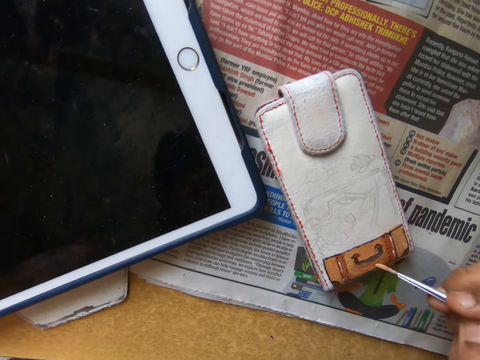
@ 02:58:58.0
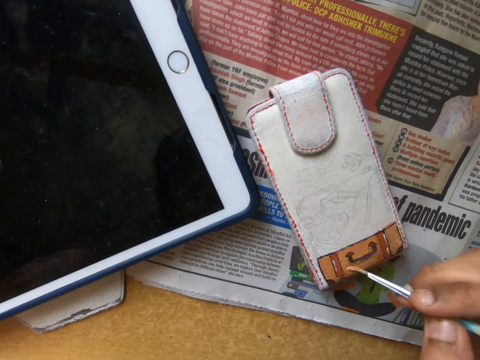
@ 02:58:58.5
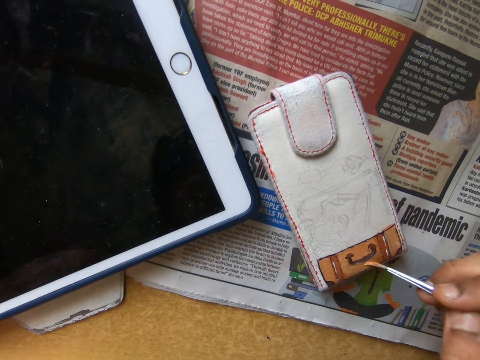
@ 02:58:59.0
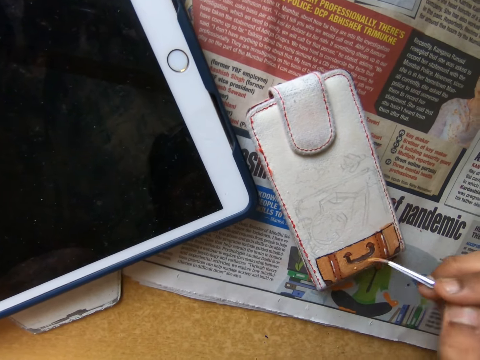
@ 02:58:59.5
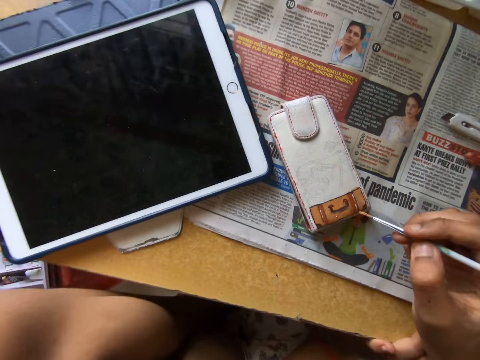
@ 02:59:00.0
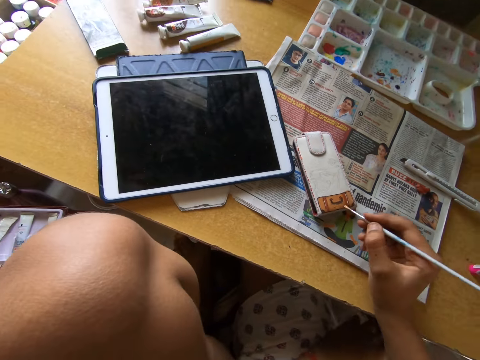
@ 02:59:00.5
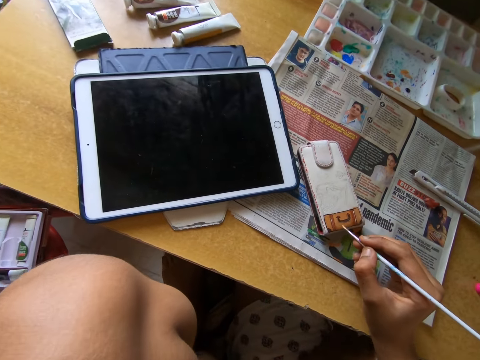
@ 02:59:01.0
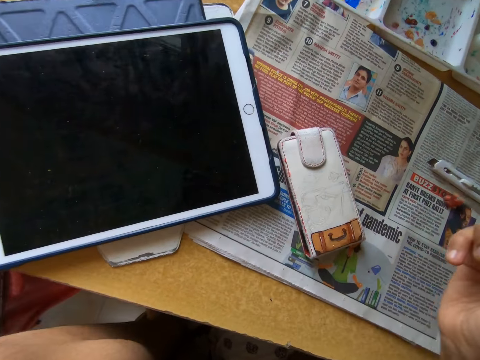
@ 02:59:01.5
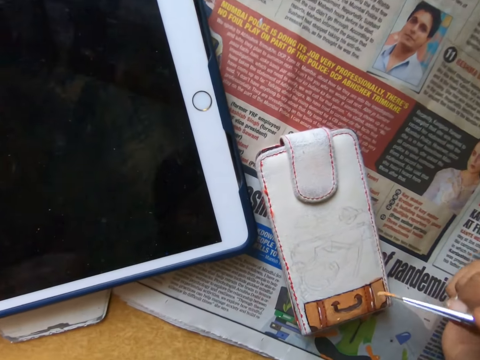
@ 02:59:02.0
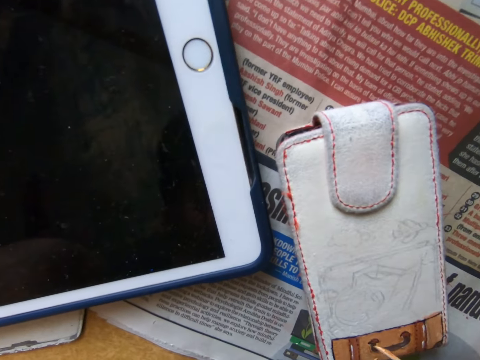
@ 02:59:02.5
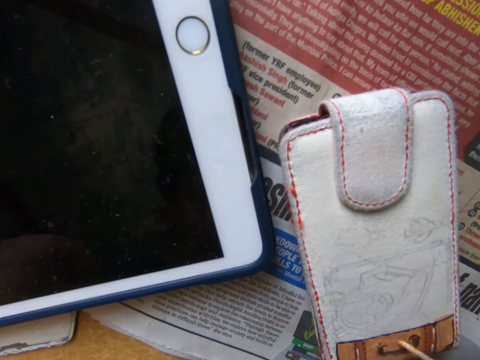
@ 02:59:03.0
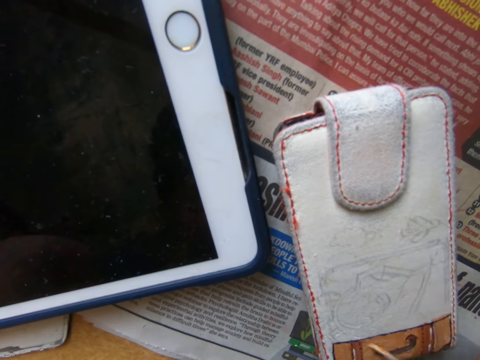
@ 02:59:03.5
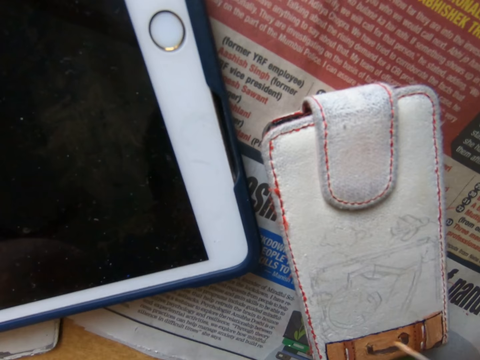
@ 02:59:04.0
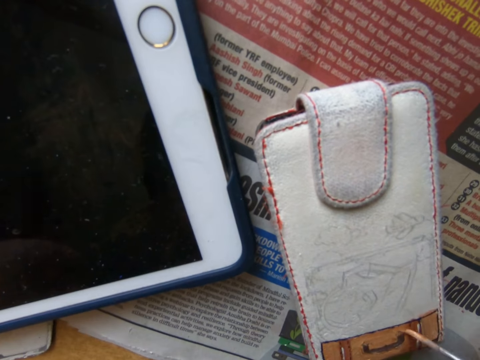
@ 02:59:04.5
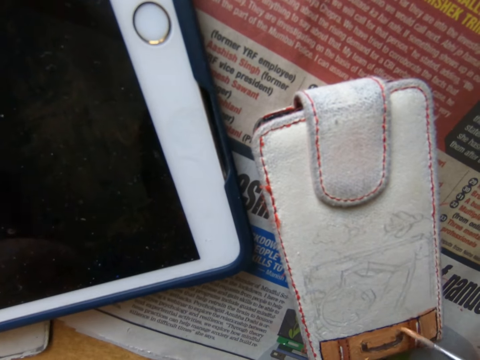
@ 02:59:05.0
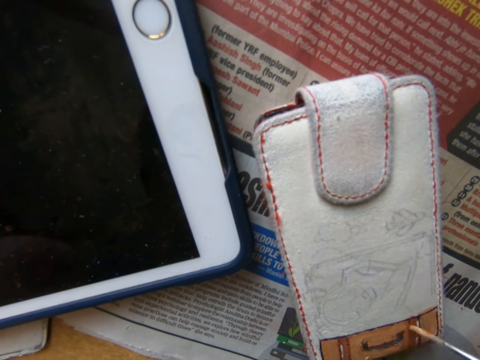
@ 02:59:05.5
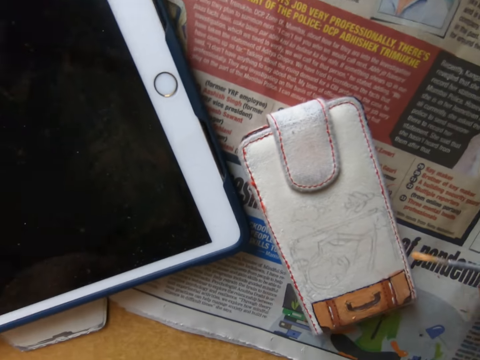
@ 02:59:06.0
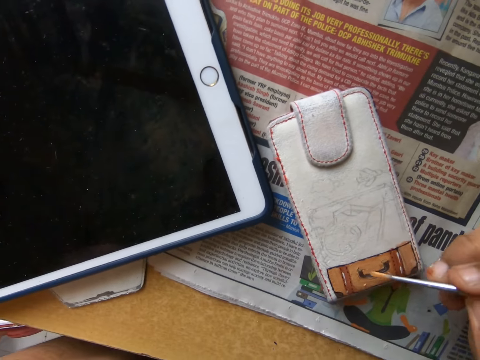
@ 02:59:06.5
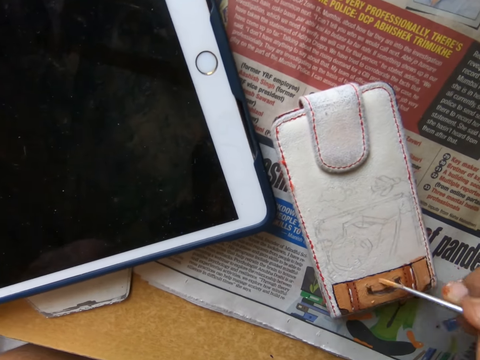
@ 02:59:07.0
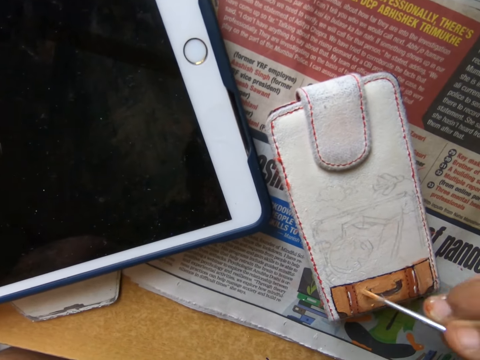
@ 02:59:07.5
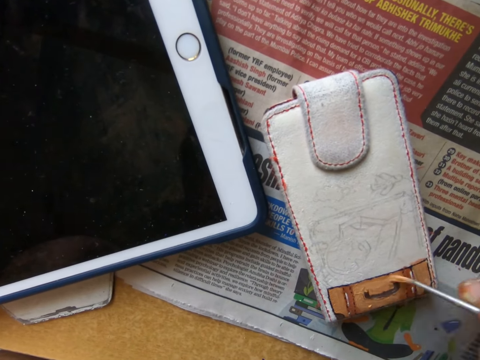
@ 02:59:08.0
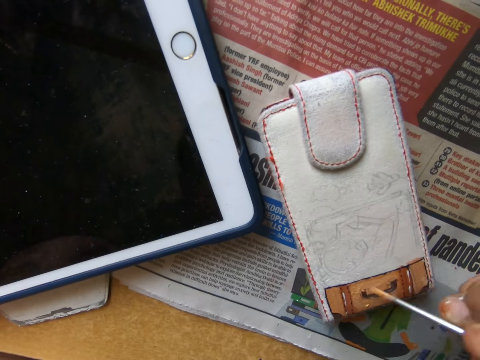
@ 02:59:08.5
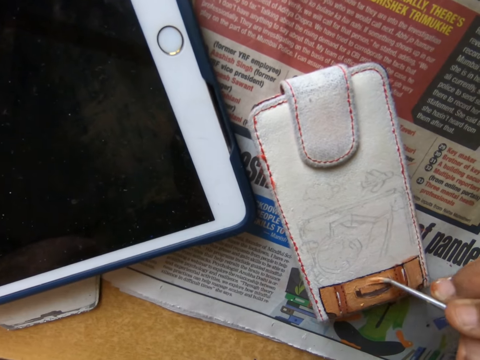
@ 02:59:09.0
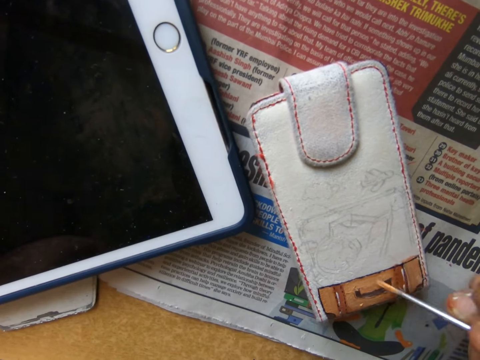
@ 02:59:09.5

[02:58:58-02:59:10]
The camera wearer adjusts a paint brush on her hand. She paints a pouch with the paint brush.

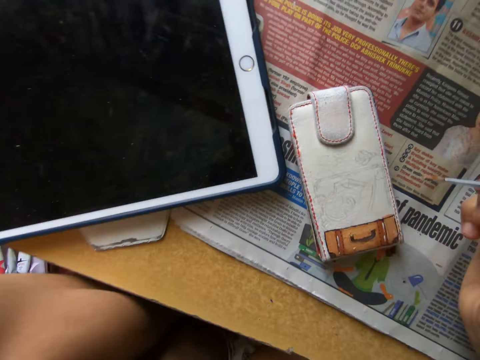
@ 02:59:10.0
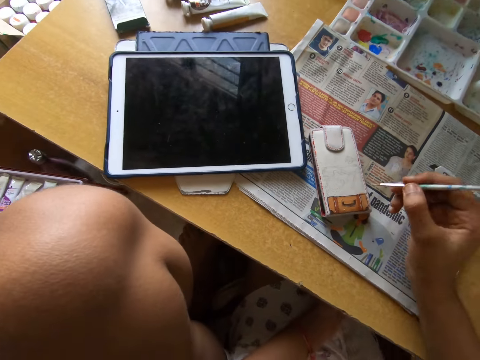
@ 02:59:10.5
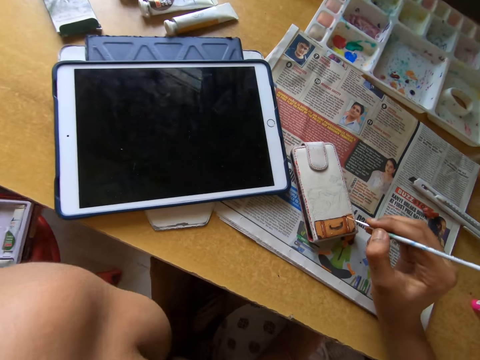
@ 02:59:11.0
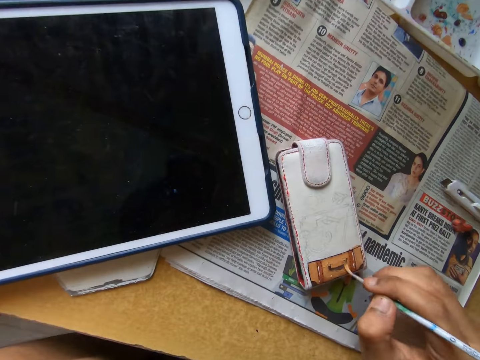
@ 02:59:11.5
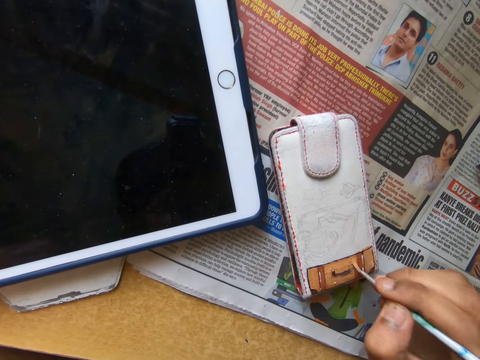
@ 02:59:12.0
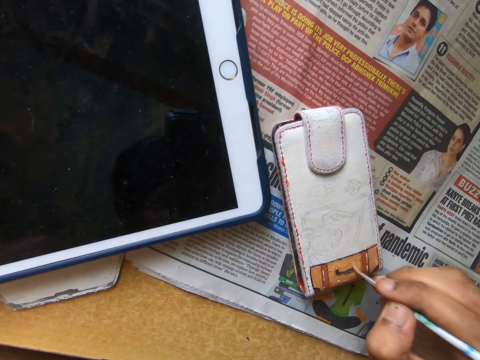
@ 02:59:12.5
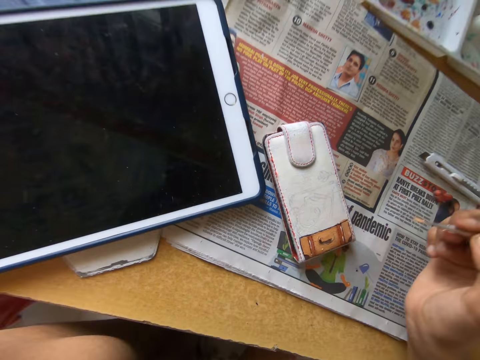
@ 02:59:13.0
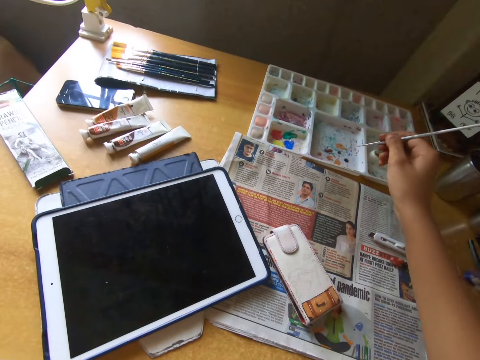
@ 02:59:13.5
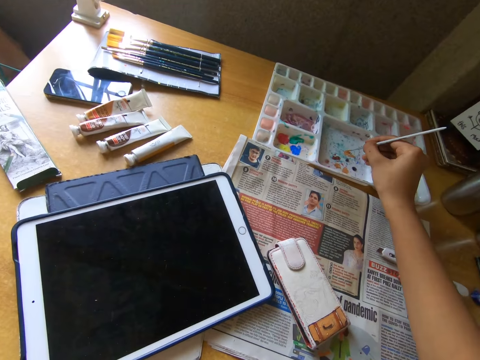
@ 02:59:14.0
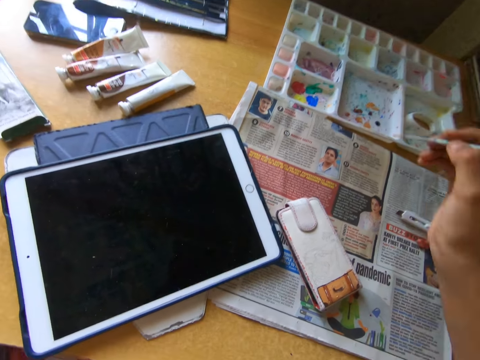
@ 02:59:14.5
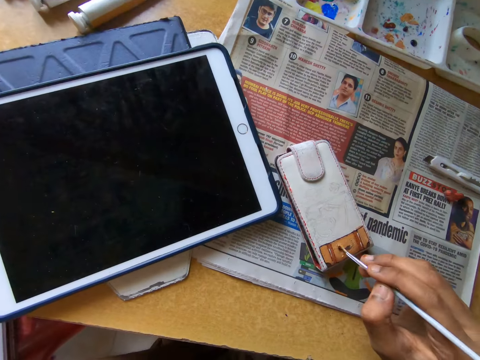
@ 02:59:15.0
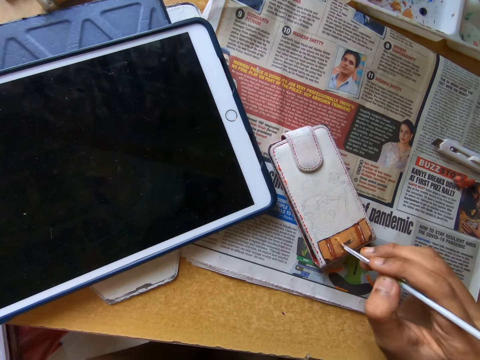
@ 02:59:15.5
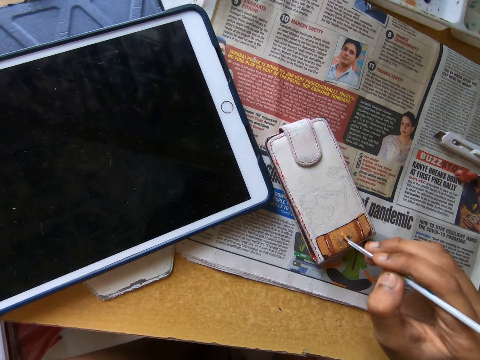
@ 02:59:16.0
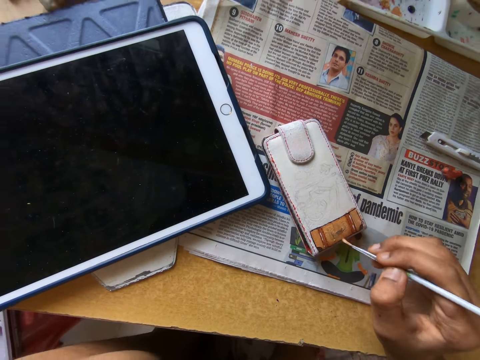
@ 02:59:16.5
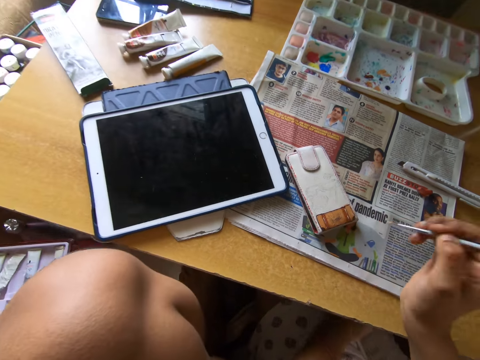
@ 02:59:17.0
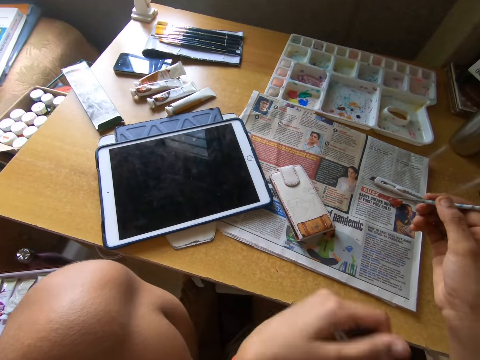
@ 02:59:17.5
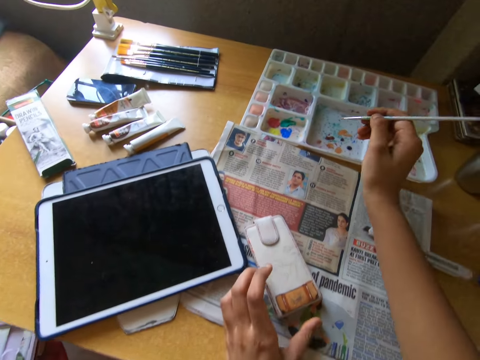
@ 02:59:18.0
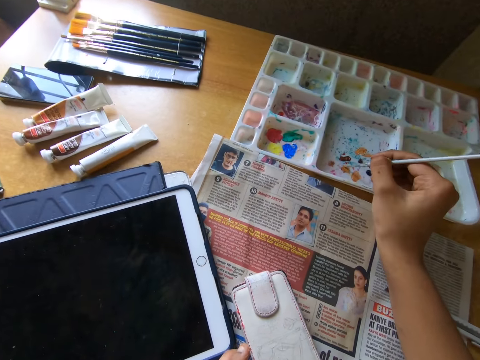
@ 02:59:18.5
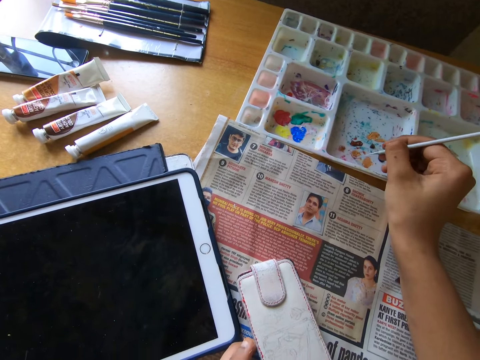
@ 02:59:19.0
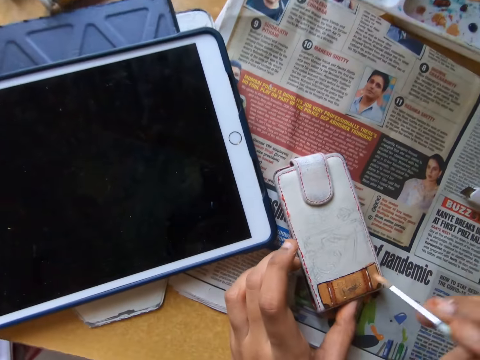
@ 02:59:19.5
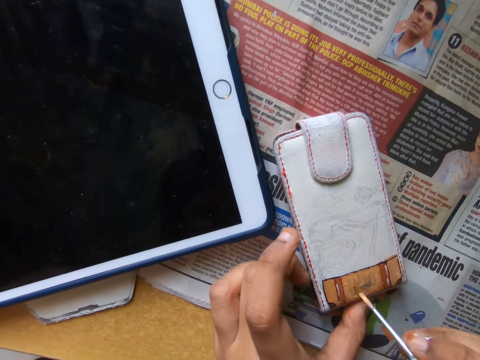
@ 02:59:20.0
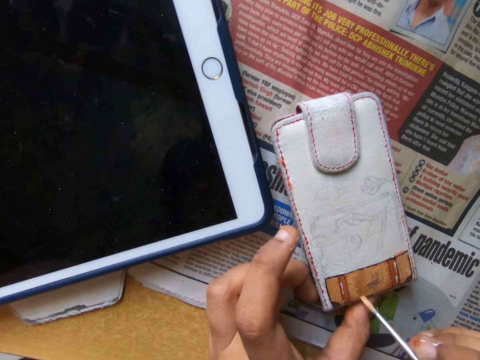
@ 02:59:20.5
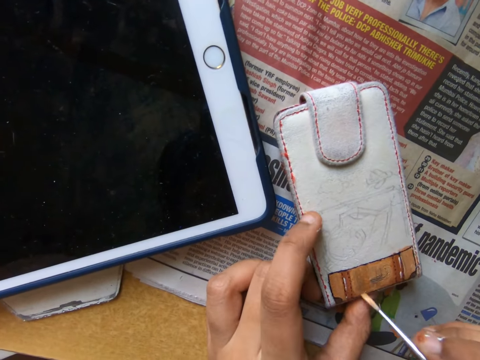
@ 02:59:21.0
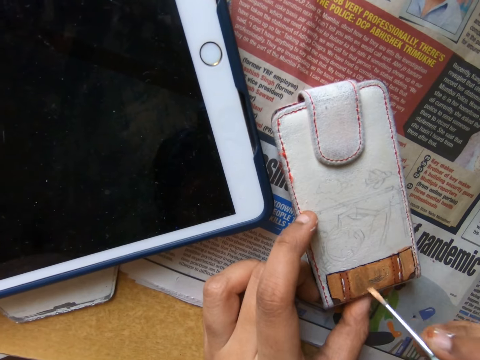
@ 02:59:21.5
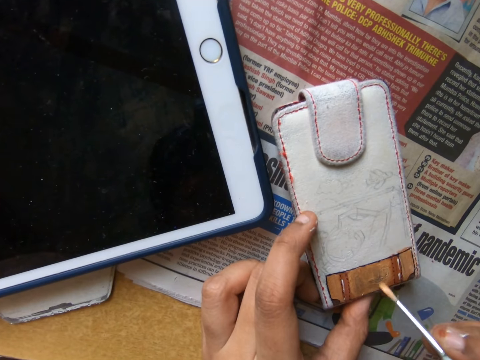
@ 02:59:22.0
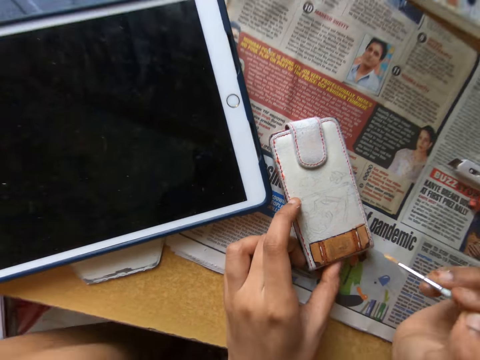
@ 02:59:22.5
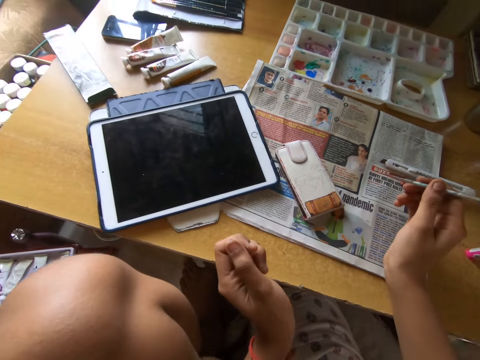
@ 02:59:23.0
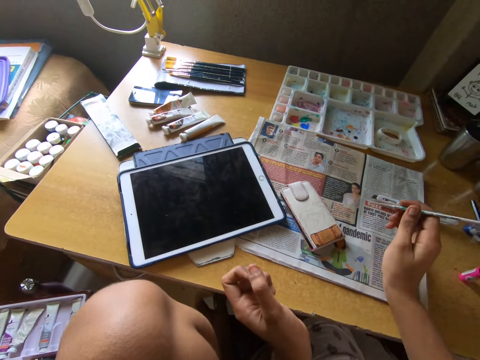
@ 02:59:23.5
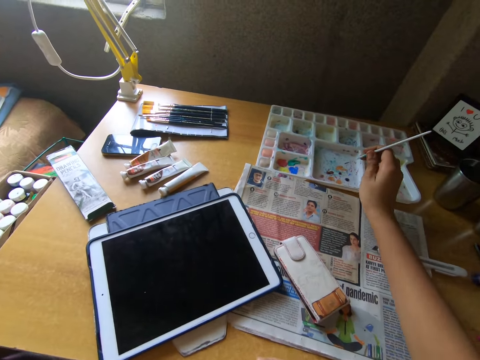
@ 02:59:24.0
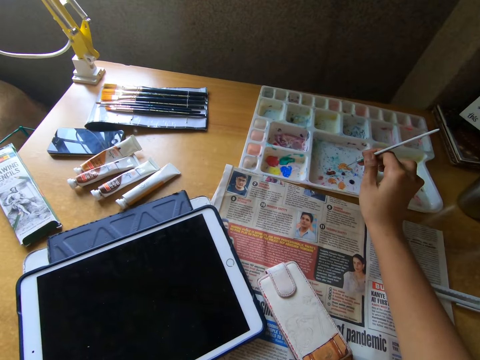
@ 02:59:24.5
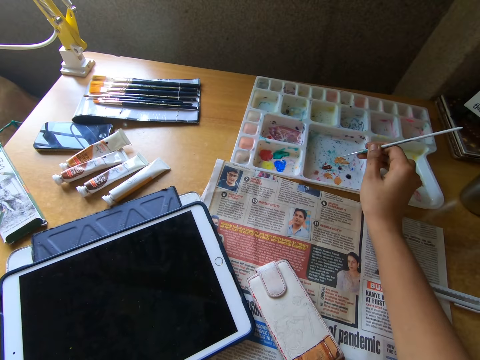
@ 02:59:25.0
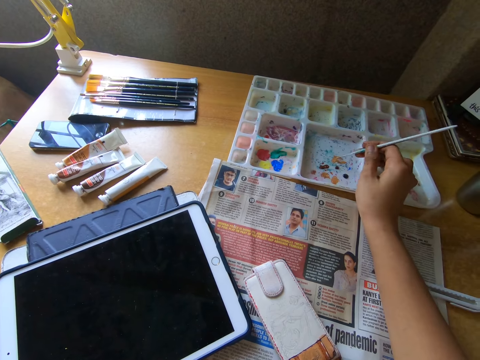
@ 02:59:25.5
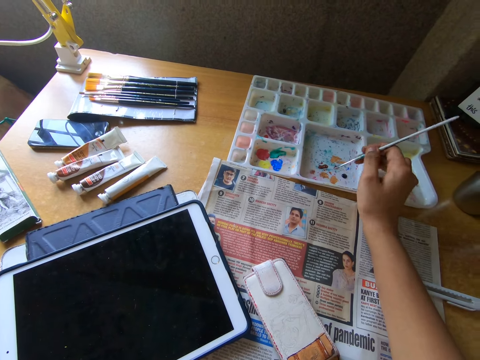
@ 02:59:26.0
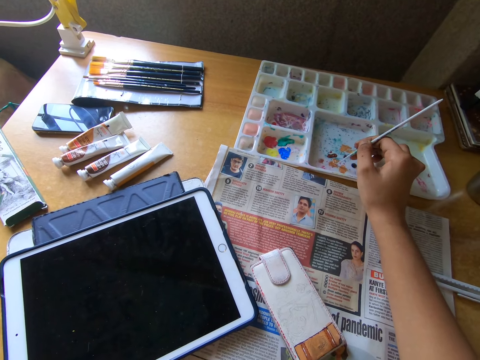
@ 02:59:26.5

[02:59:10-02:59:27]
The camera wearer looks around a room. He paints a pouch with a paintbrush. He takes paint from a paint palette with the paintbrush in his right hand. He paints the pouch on the table with the paintbrush in his right hand. He looks around the room. He takes paint from the paint palette with the paintbrush in his right hand. He paints the pouch on the table with the paintbrush in his right hand. He looks around the room. He takes paint from the paint palette with the paintbrush in his right hand.
